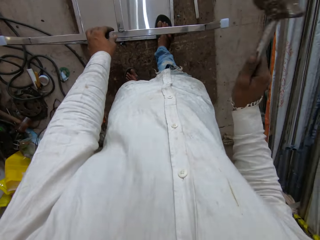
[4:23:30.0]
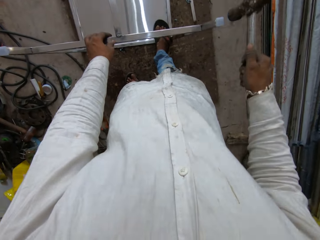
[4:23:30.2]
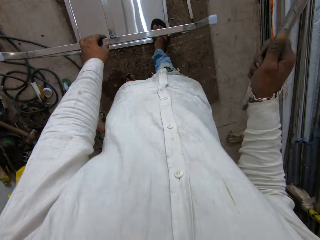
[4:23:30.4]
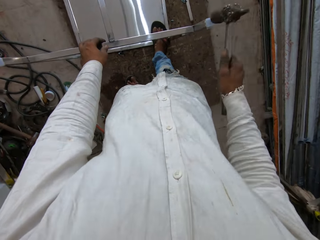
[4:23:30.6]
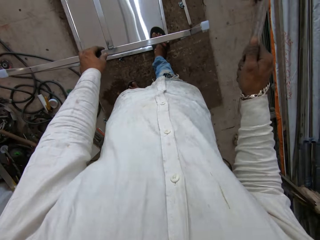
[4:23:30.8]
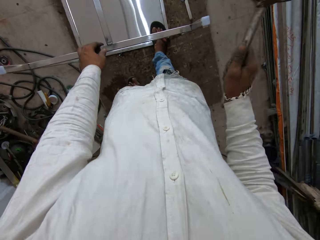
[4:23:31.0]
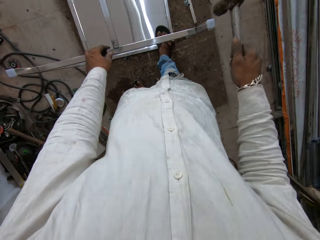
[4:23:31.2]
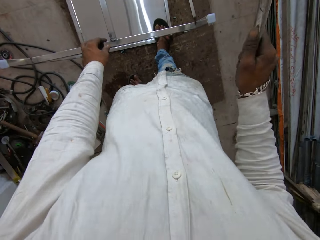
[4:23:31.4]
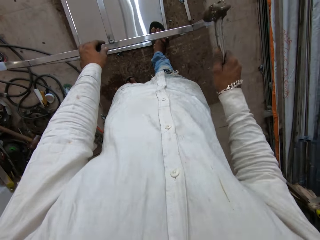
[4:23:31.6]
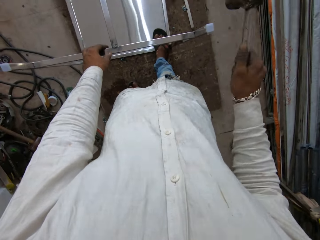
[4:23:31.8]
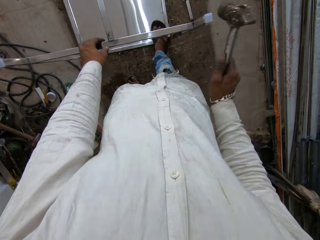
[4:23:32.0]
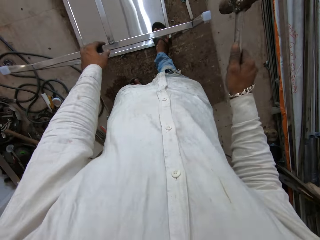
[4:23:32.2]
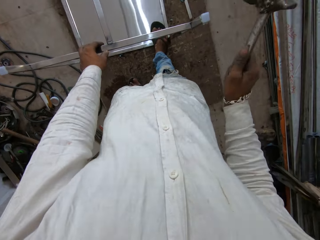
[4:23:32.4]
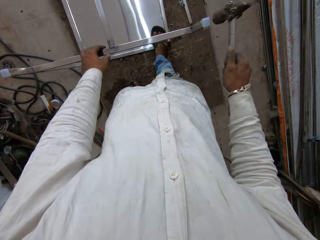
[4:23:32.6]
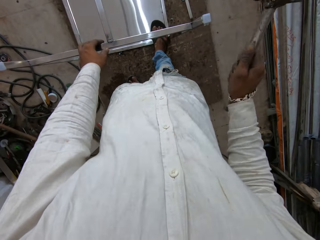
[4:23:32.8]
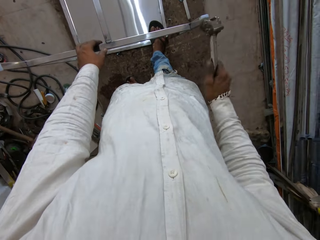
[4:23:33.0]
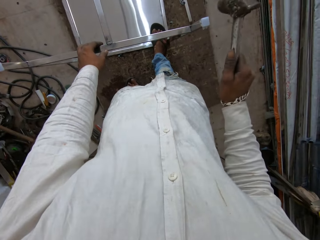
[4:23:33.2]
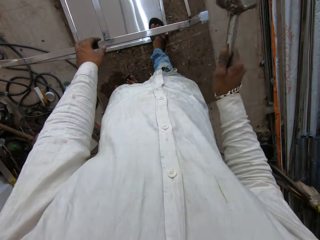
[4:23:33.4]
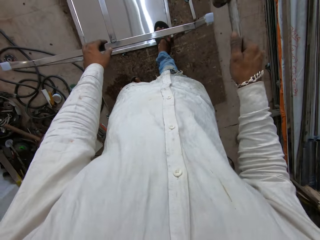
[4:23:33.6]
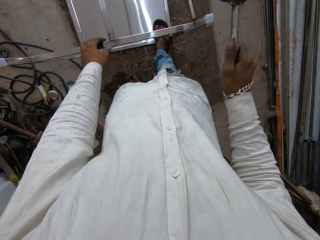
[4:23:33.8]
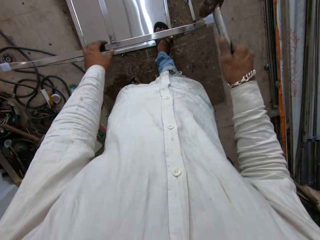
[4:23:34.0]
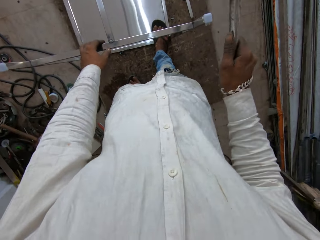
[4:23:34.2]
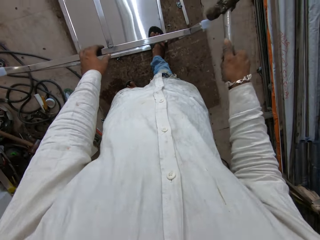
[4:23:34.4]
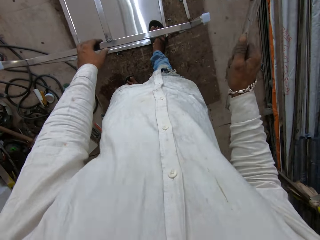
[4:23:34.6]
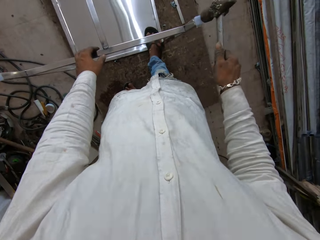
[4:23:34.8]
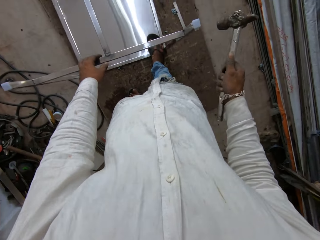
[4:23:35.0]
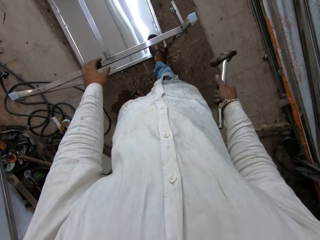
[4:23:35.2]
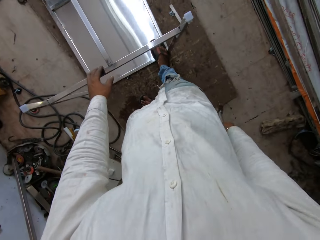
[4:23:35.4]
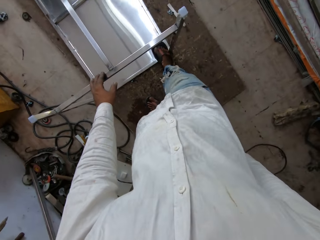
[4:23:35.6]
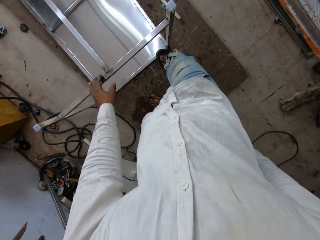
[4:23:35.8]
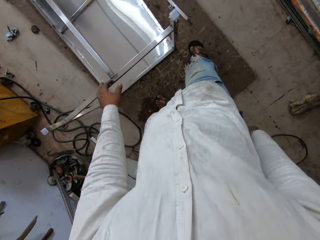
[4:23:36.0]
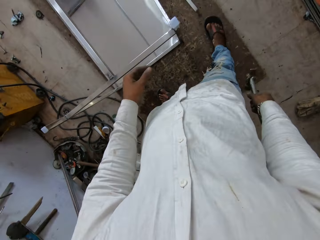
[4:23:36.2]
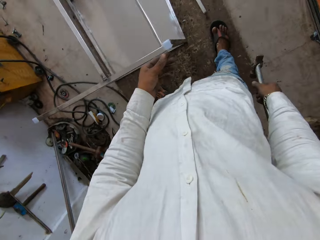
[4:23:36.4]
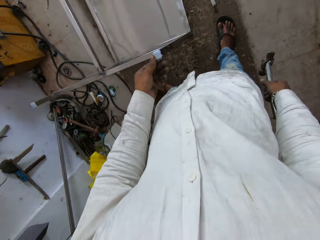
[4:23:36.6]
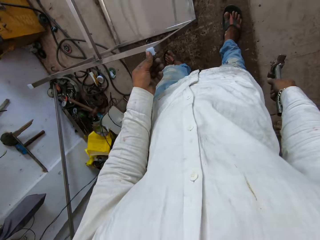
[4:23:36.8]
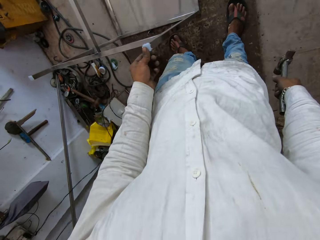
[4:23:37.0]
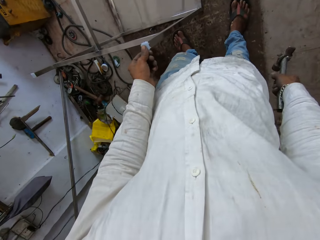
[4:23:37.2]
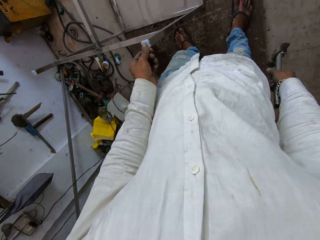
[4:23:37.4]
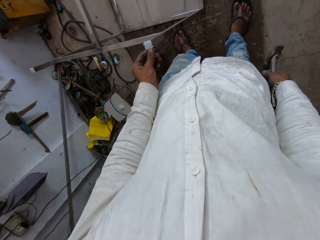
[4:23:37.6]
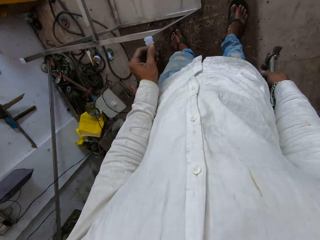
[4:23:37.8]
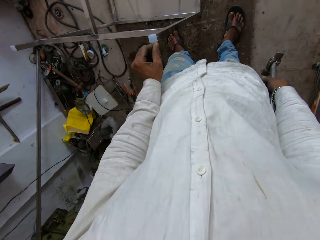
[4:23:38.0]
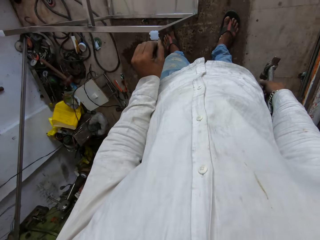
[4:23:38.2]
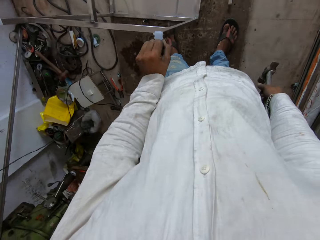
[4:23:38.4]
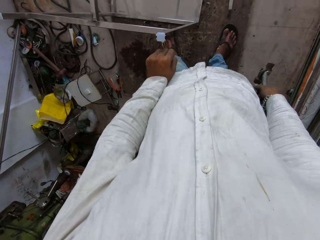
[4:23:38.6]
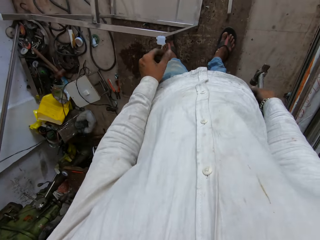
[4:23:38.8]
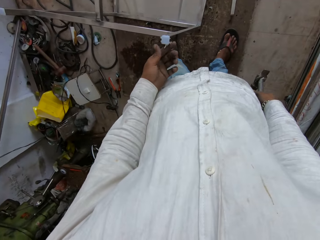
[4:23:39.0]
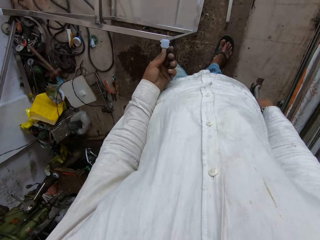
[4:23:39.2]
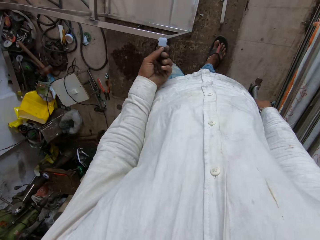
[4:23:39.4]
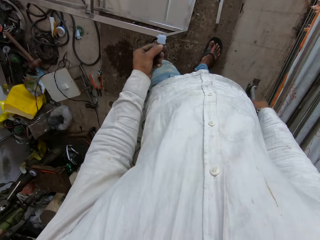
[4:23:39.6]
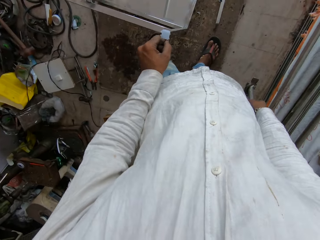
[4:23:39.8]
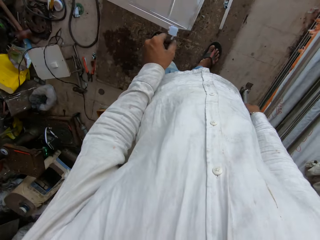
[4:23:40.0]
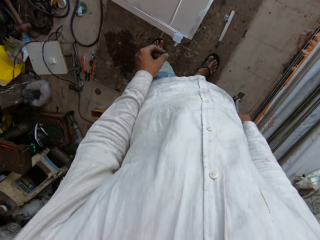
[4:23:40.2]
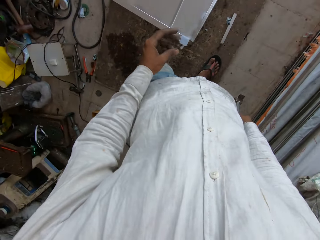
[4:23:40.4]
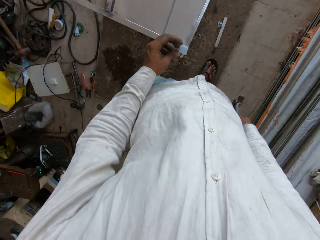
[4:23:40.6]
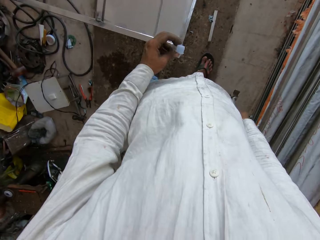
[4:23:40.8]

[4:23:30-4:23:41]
The camera wearer cleans dirt from the plastic plug with hands. They remove plastic from the leg end cap.

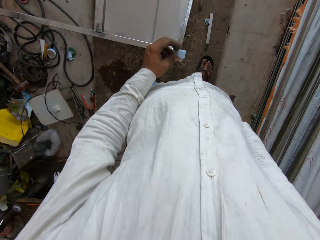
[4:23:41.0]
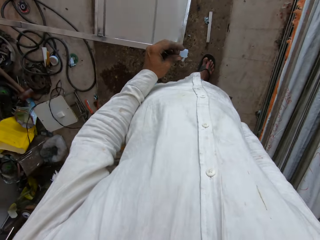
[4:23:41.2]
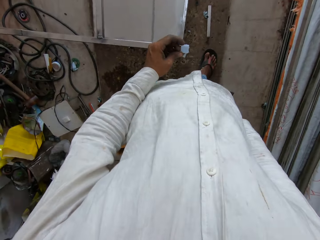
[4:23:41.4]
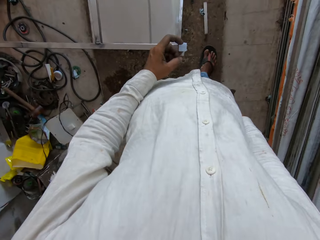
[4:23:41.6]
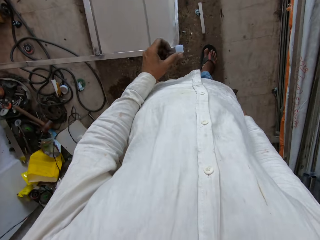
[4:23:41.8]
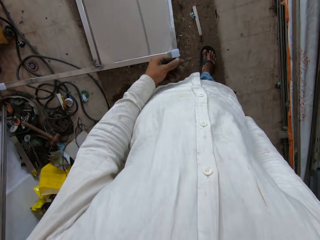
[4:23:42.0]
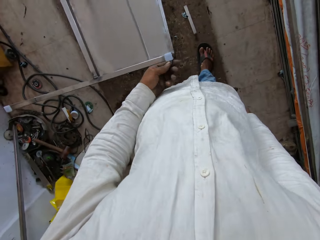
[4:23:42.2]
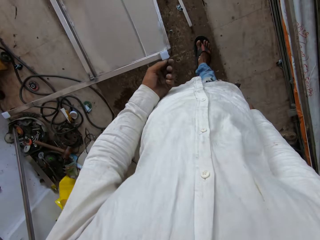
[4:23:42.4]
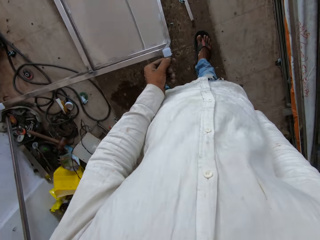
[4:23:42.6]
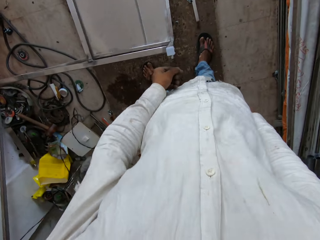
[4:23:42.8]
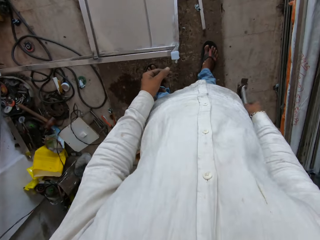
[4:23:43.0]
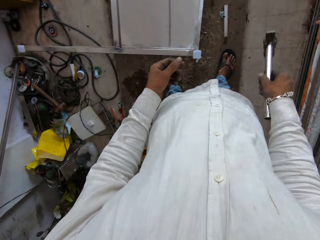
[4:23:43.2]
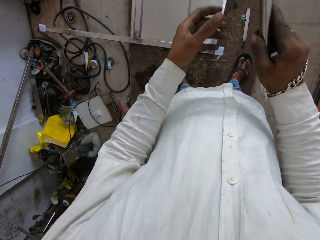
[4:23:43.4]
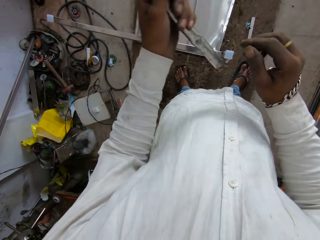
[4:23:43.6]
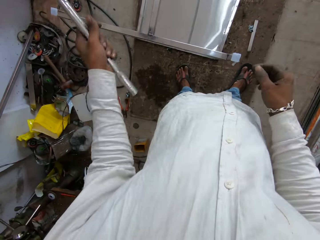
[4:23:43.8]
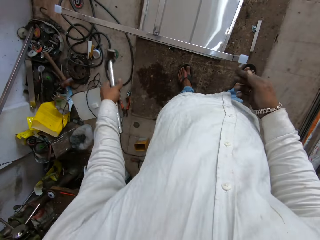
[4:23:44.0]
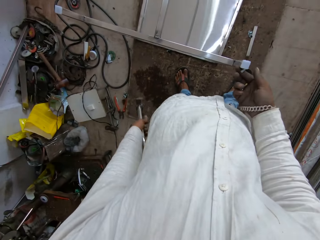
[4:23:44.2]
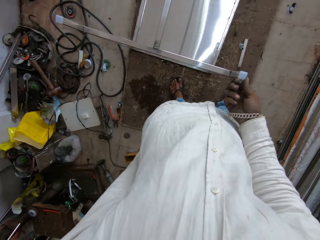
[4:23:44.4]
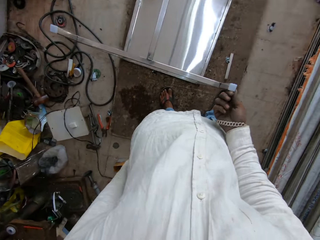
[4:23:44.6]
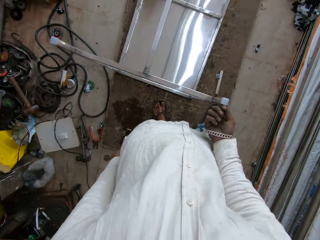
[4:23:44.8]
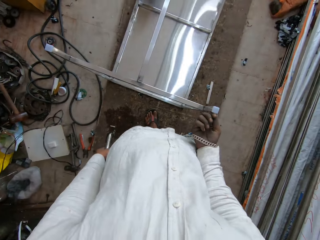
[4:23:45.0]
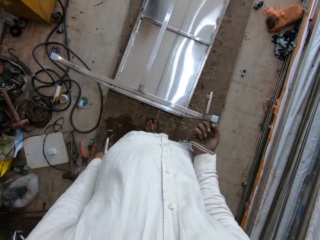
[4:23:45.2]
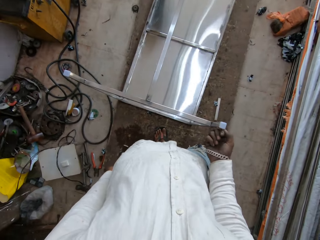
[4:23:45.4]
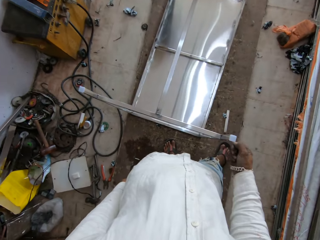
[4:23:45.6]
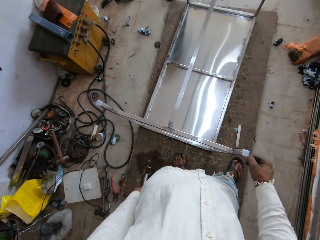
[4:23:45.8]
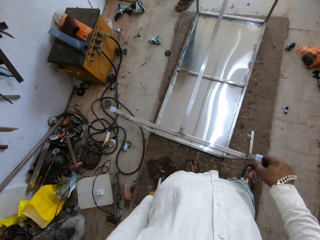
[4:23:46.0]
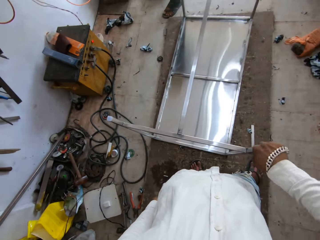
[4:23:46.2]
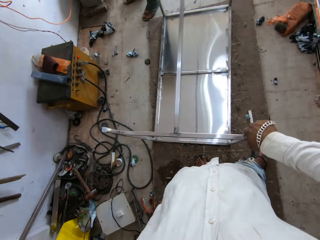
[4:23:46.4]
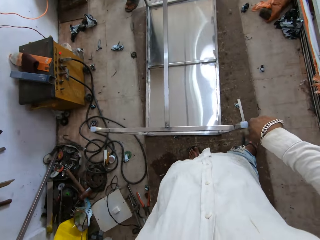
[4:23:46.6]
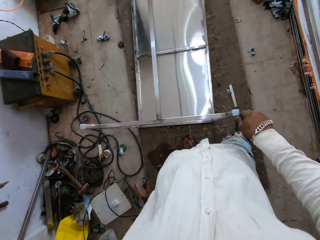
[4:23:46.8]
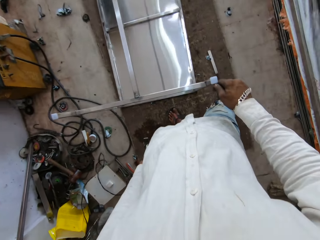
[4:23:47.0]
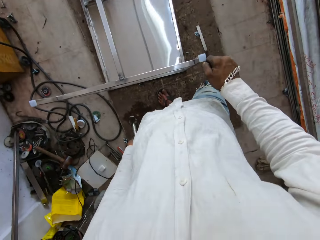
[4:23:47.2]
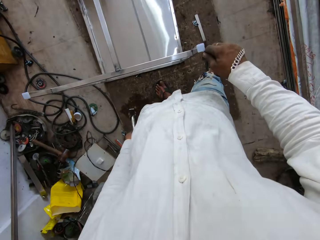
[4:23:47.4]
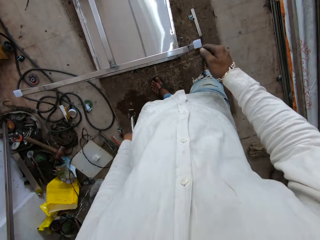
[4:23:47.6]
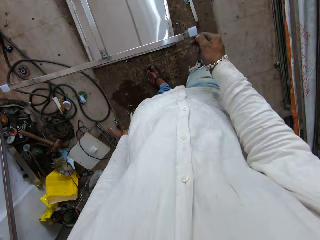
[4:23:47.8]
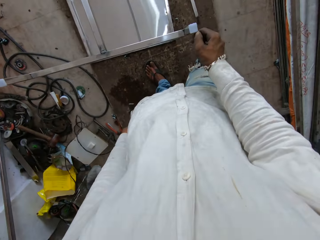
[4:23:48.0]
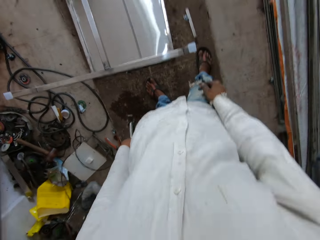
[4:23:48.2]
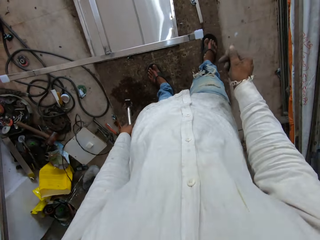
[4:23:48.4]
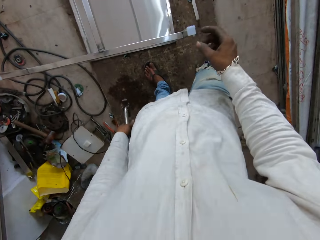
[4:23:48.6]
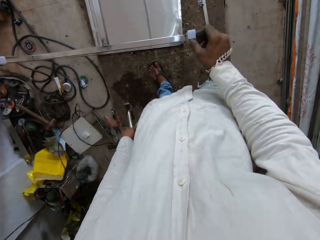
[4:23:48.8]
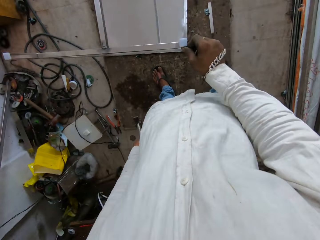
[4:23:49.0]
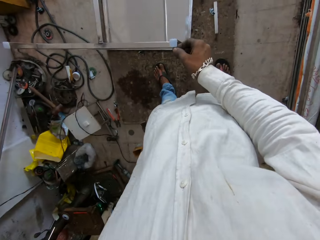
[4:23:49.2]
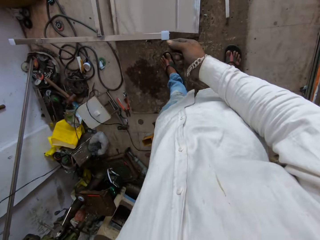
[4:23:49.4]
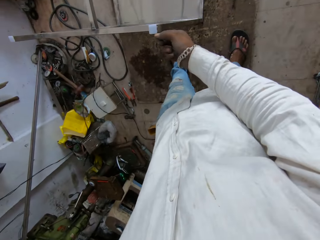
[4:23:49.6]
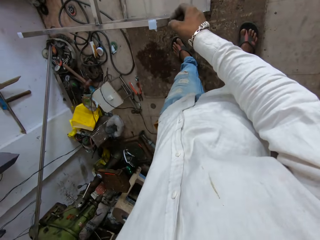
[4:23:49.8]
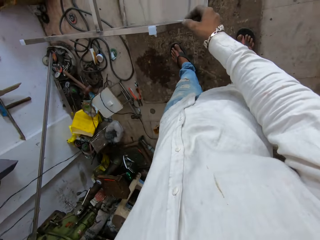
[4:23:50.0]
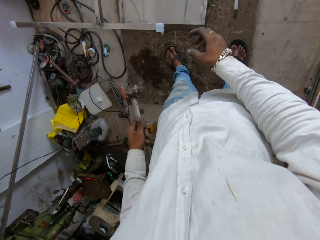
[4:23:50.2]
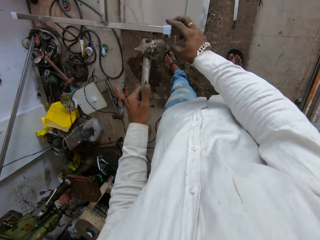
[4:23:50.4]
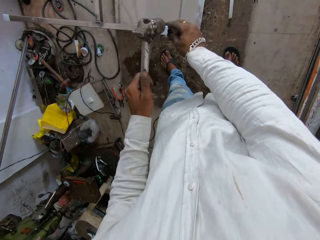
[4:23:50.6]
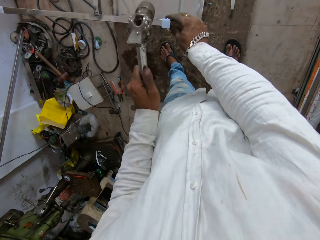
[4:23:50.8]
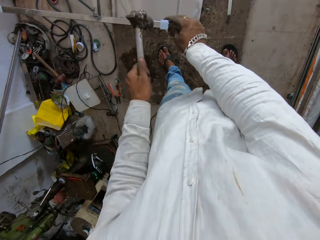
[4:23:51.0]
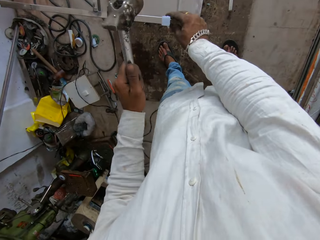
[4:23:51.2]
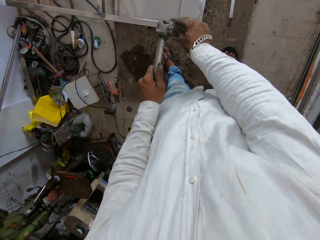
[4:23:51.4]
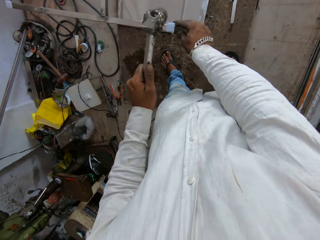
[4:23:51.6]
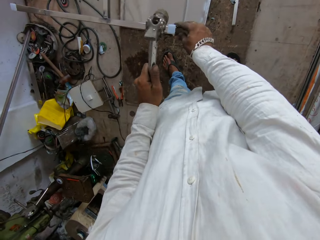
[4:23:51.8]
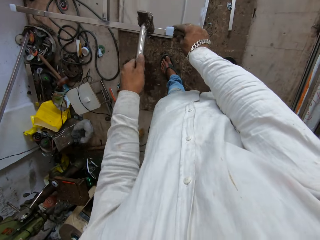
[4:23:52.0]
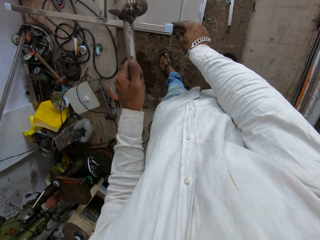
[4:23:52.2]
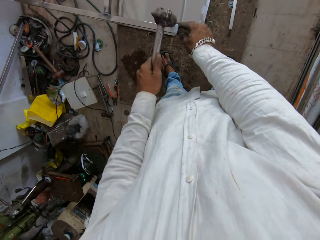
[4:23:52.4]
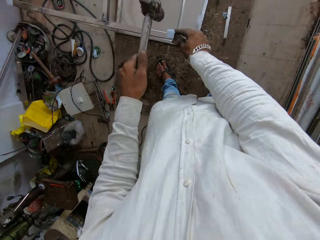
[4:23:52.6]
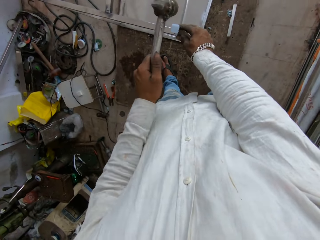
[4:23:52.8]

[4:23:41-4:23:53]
The camera wearer passes the hammer to the left hand. They remove plastic from the leg end cap. They hit the leg end cap with the hammer.
